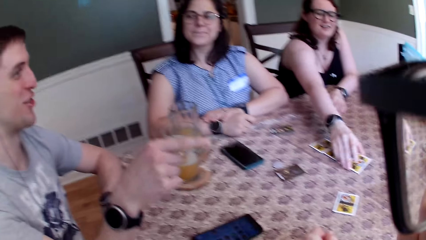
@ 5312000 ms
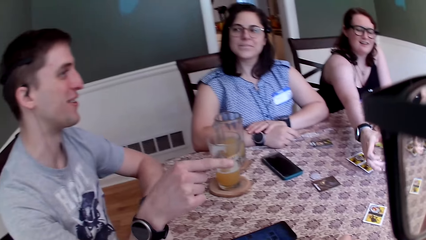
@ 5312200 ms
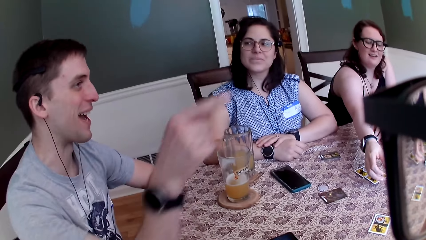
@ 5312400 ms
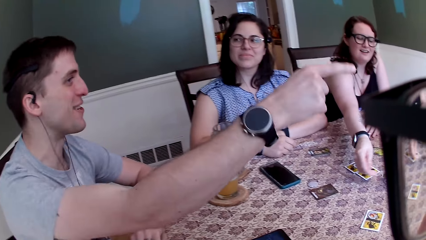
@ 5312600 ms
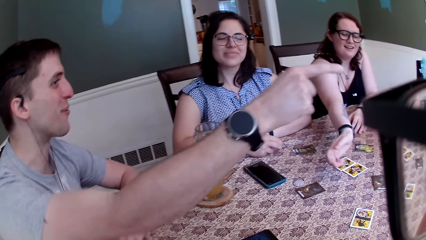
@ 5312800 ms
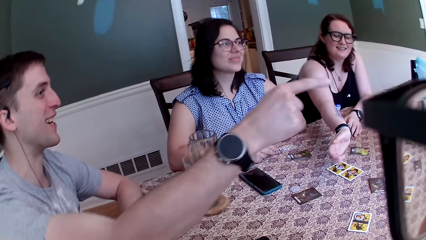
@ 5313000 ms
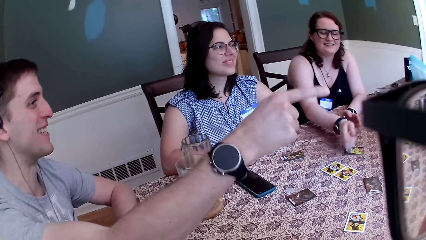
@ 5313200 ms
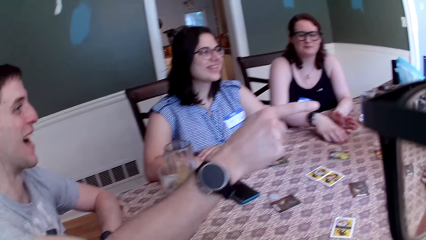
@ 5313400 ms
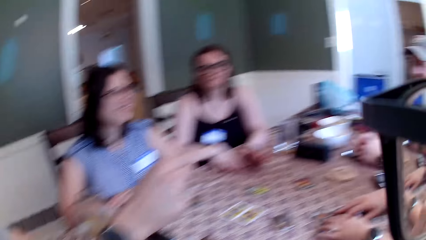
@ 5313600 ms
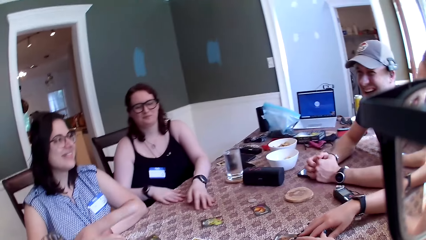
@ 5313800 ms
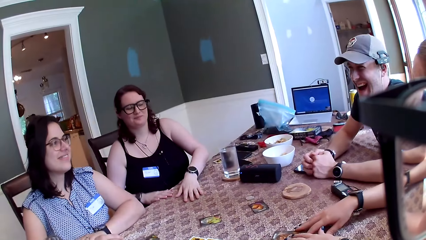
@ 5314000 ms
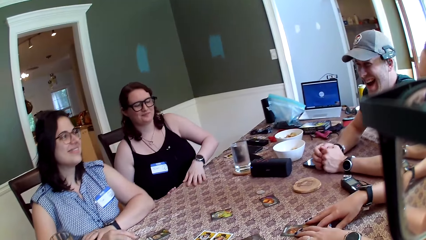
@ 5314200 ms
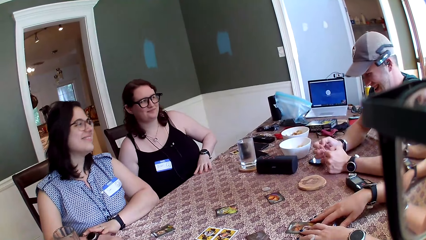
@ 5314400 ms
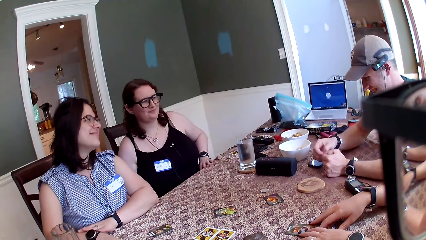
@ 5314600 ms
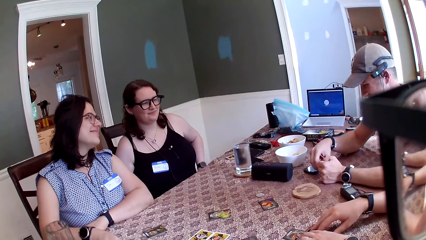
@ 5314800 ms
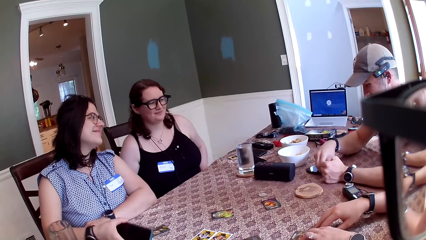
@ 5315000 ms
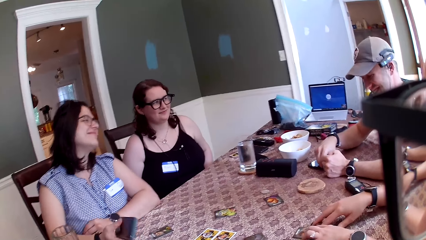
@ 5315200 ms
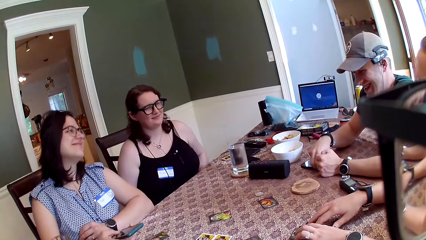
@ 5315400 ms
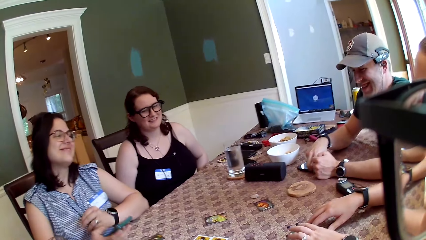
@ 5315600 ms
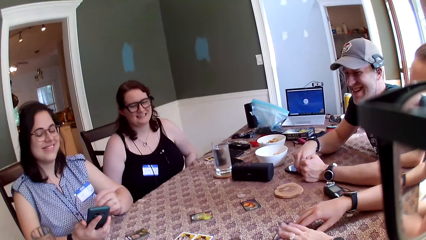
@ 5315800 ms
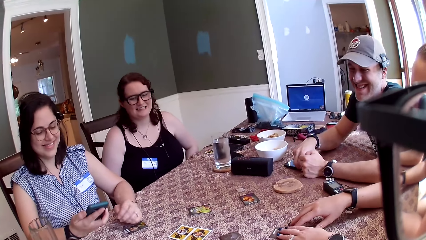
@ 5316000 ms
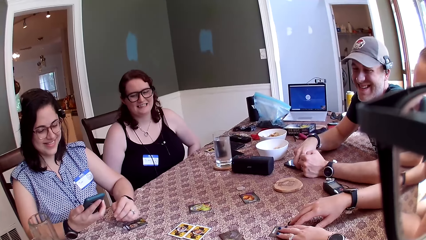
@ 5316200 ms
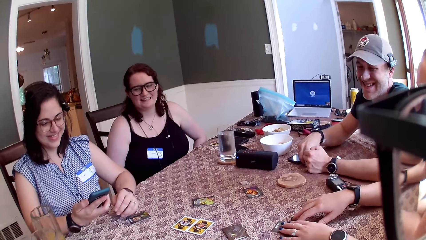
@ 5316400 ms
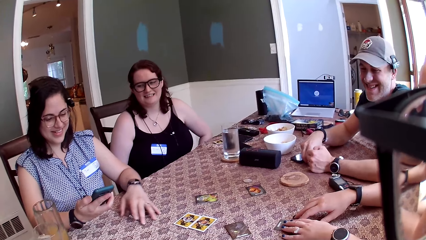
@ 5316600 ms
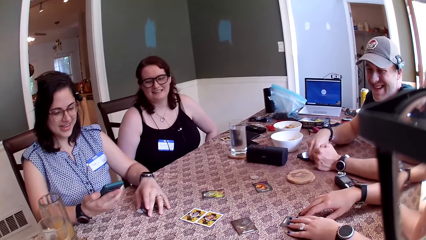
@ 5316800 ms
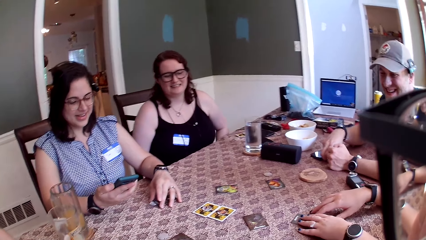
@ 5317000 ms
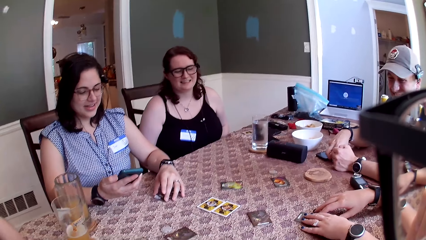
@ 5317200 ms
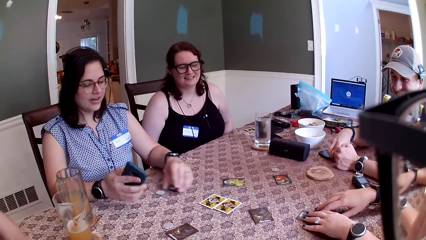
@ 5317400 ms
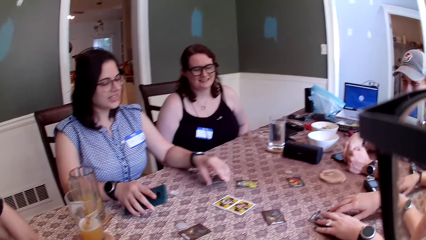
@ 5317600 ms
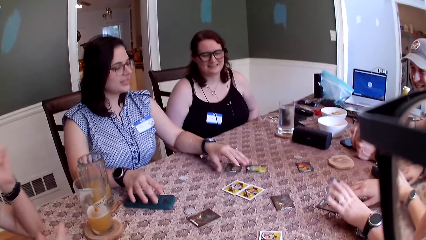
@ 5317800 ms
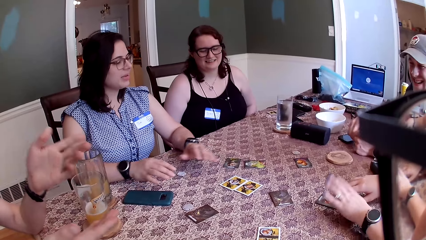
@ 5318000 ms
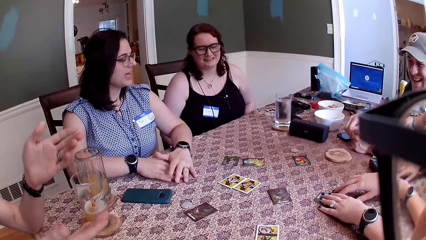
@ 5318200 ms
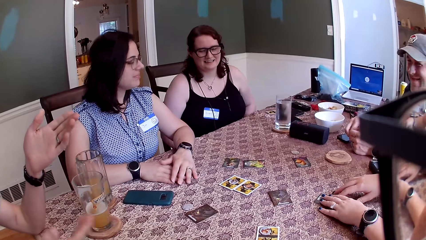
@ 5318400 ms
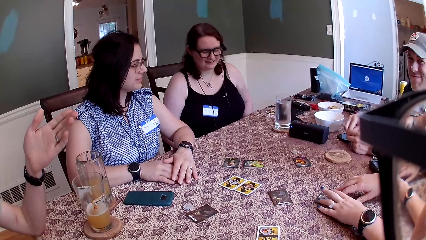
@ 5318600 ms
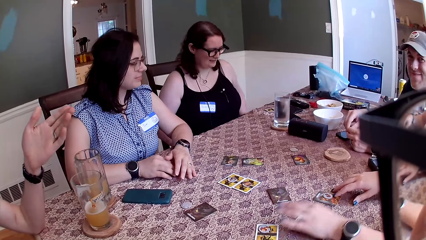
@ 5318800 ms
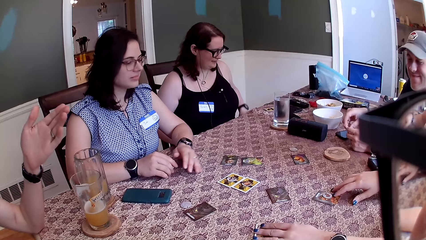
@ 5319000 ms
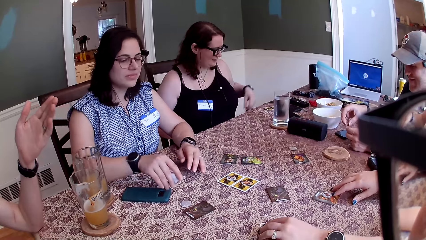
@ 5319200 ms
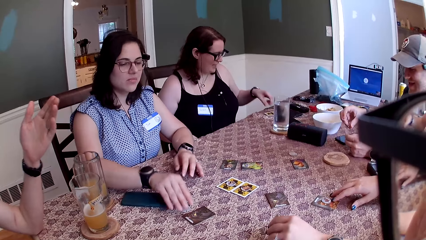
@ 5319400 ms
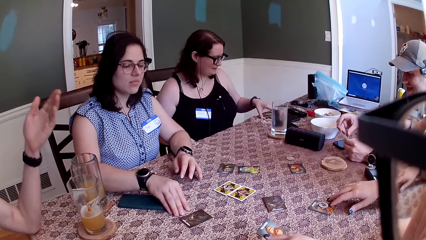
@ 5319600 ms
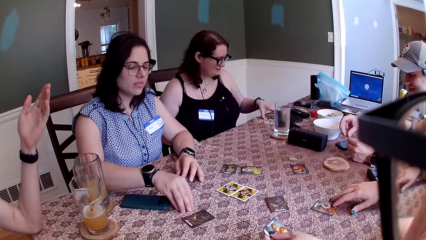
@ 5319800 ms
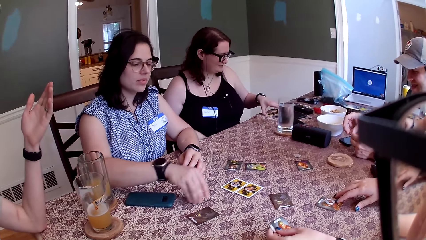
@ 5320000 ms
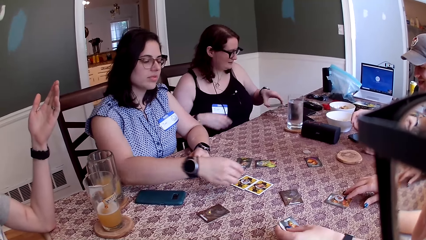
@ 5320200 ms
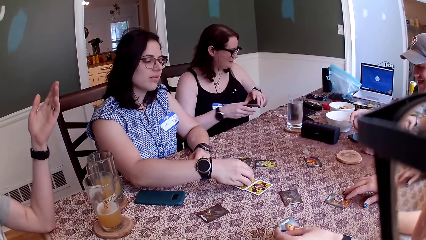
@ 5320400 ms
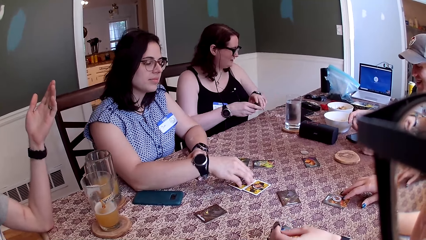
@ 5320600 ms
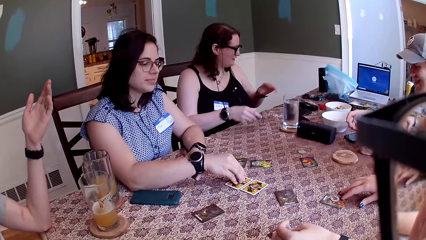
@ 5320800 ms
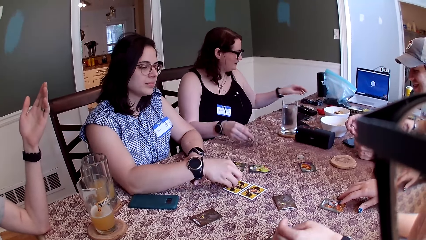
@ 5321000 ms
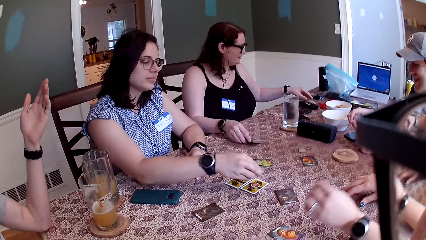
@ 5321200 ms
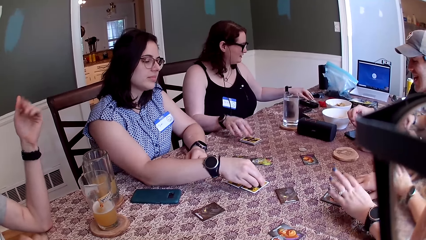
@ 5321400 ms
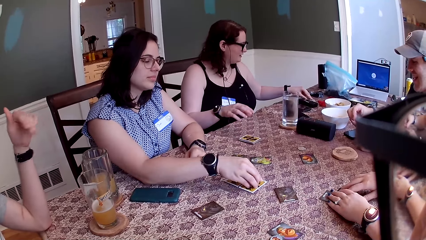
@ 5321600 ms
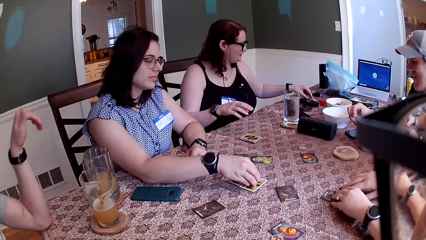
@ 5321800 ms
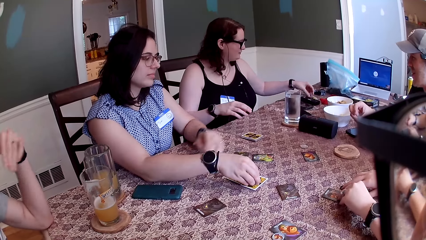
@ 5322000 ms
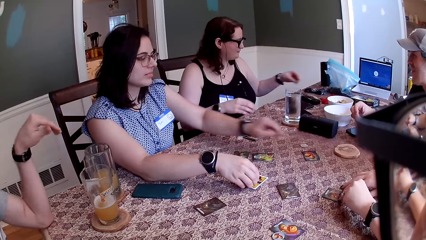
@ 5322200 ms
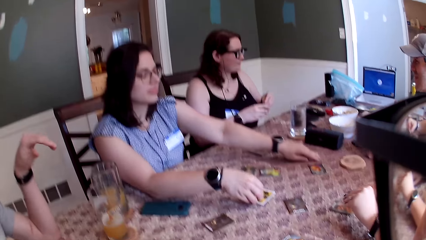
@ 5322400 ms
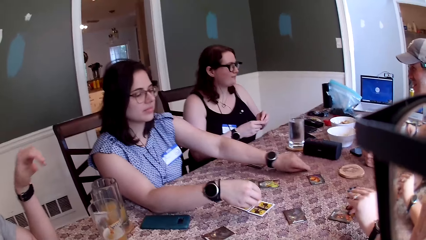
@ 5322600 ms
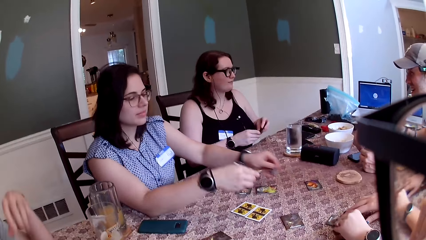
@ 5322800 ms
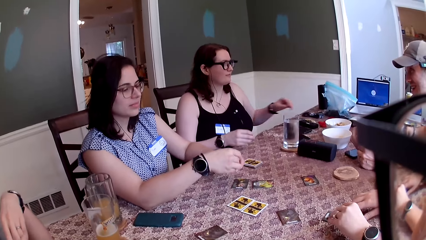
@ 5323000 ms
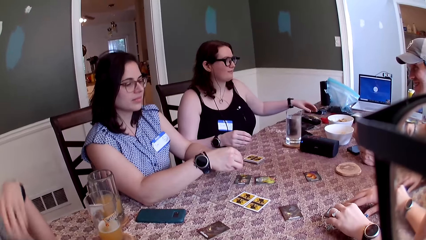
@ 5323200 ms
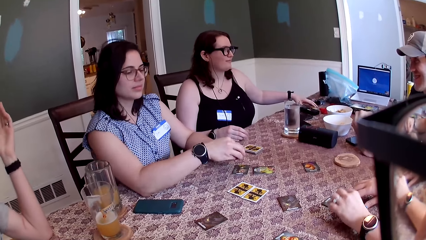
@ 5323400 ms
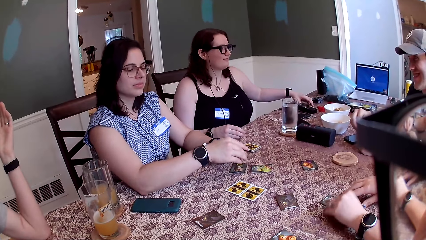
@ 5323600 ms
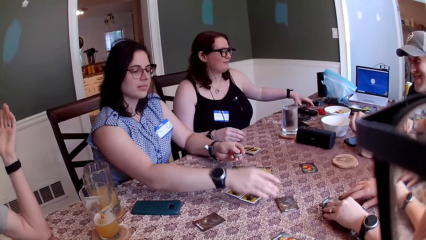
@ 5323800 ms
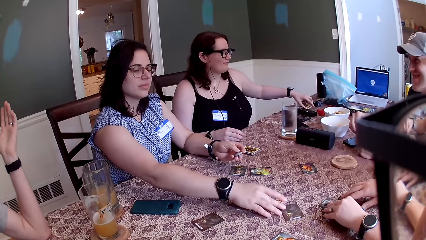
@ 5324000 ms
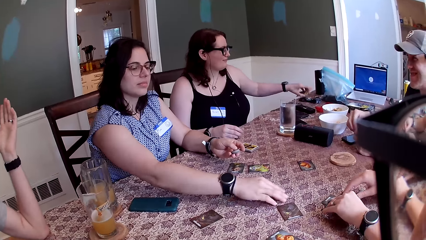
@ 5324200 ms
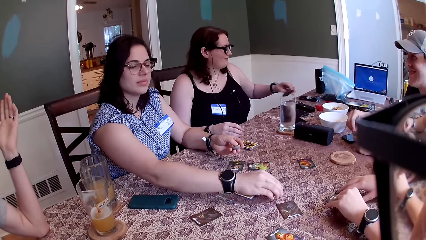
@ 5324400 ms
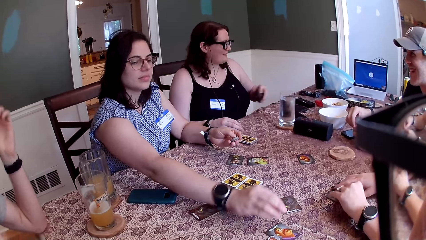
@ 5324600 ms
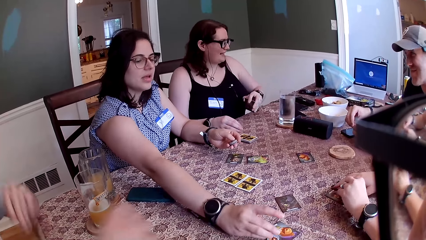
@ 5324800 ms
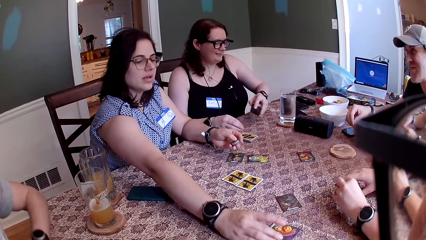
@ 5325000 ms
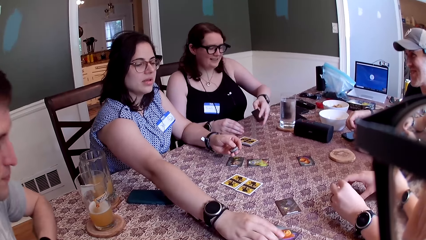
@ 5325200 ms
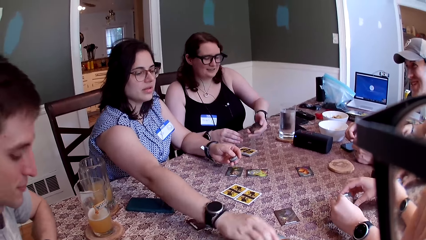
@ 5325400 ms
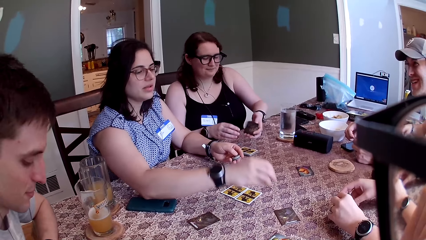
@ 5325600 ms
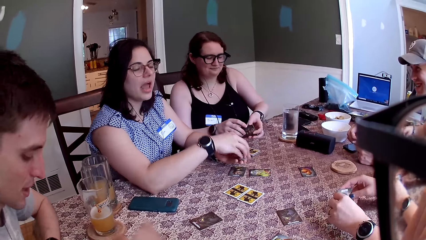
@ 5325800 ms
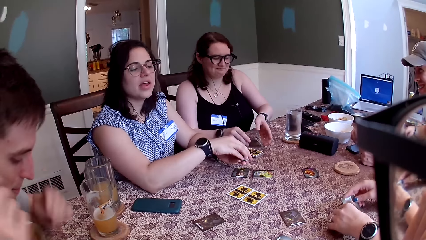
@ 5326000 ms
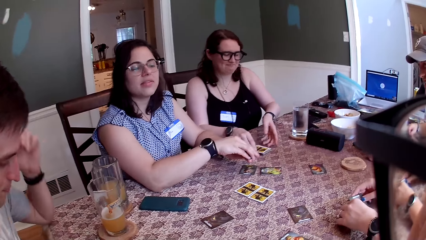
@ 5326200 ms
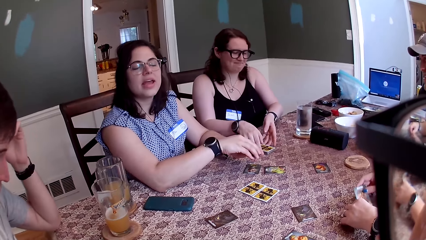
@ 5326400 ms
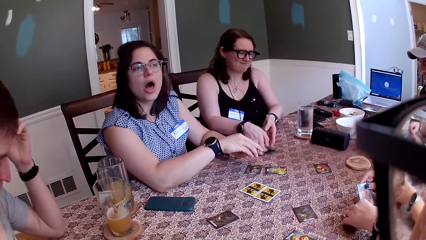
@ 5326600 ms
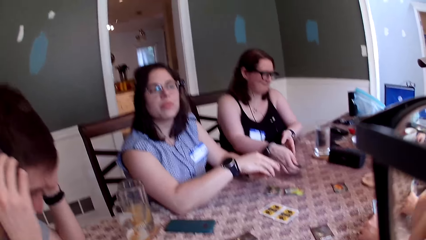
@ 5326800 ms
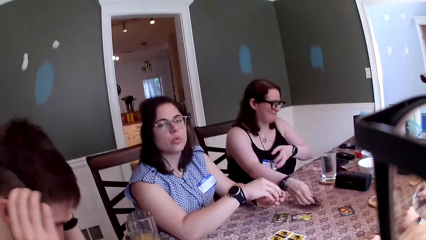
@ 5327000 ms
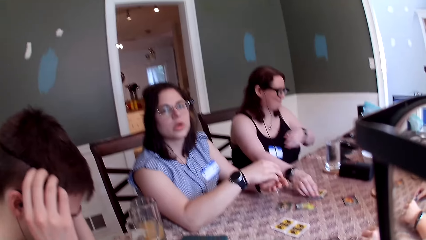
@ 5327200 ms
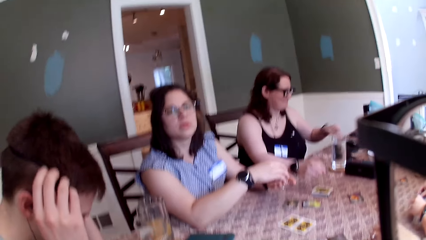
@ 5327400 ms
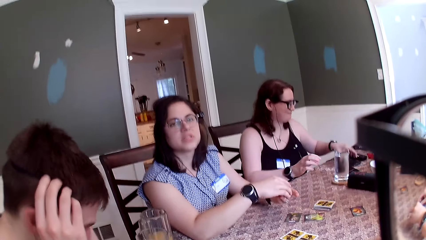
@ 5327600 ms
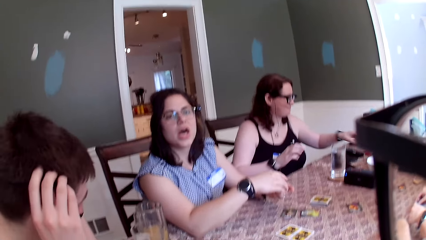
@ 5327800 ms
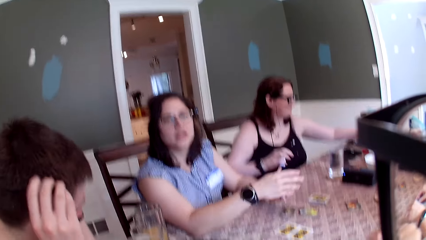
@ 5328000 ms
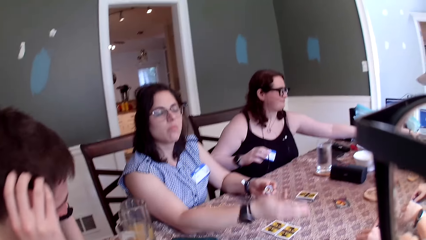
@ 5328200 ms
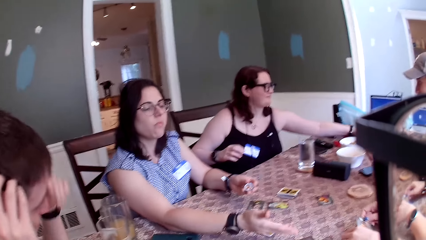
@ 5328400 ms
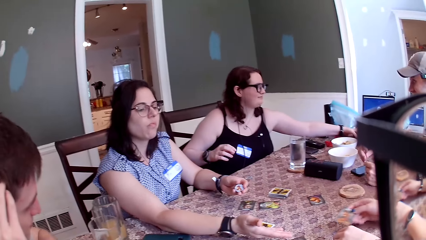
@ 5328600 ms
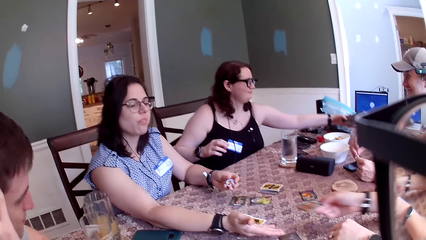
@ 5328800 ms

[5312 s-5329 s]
A female tilts a card on the table. A woman picks the card with her right hand. A man points at another man with his right index finger. The woman flips the card on her right hand and drops the card on the table. Another female holds cards with both hands. Another woman presses the phone with her right hand and drops the phone on the table. The camera wearer converses with the group of people. The second woman moves the stones on the card. The second female tilts a card on the table. The second woman touches the card. She touches the card again.
